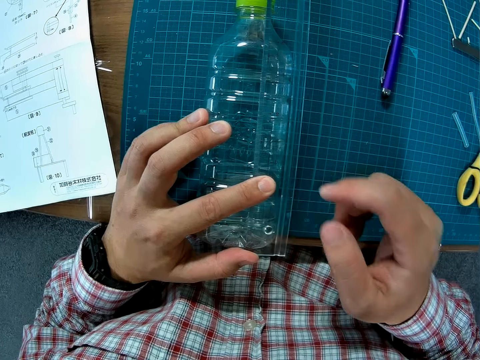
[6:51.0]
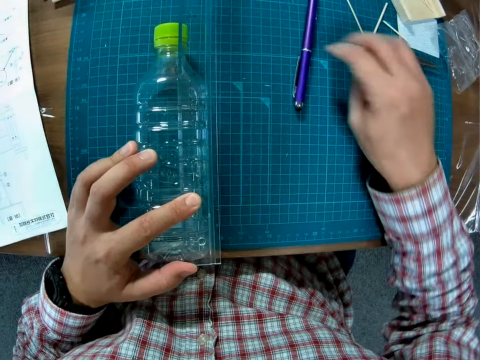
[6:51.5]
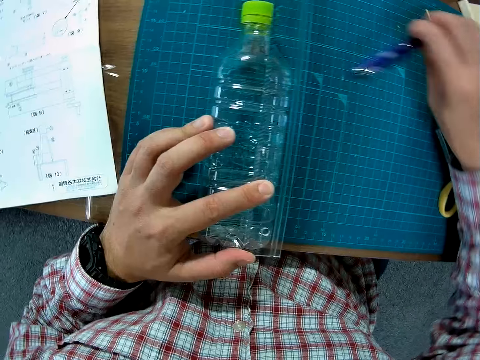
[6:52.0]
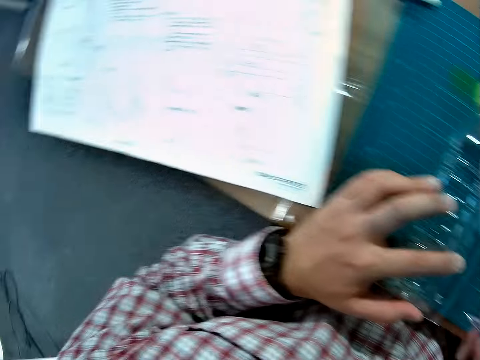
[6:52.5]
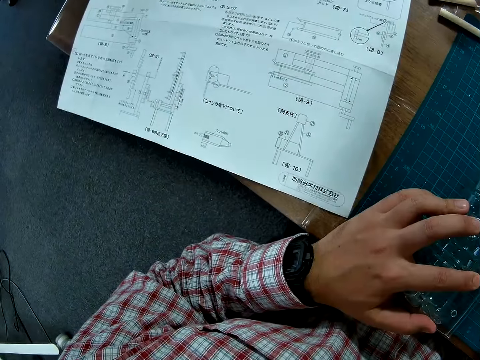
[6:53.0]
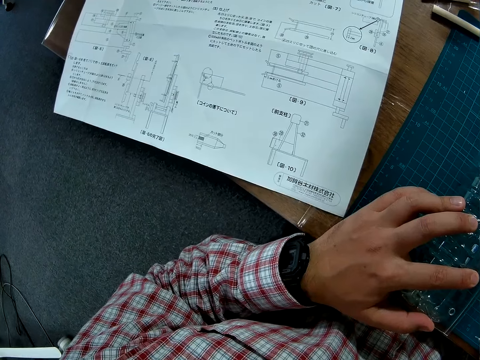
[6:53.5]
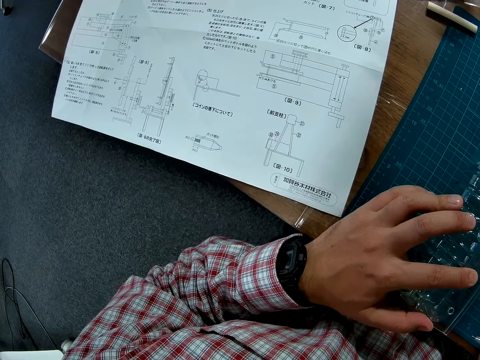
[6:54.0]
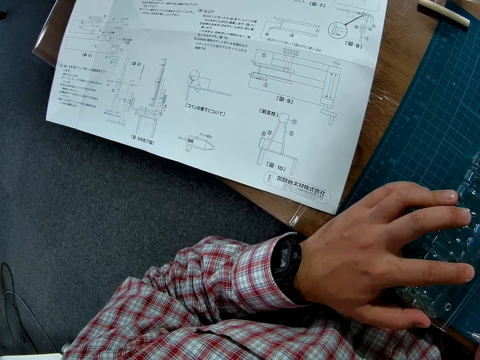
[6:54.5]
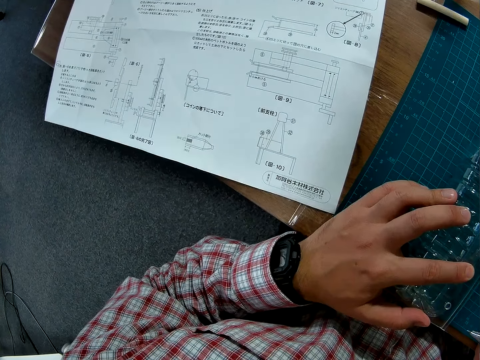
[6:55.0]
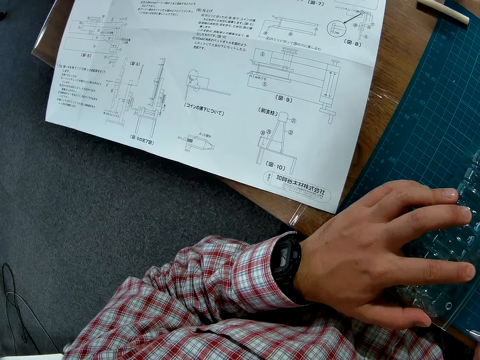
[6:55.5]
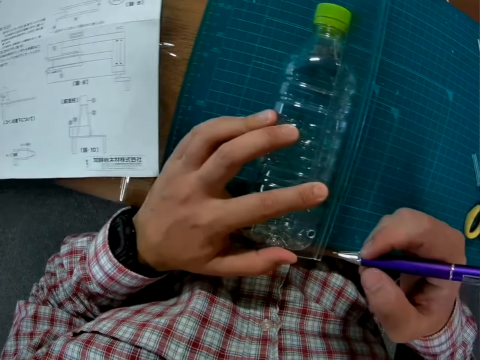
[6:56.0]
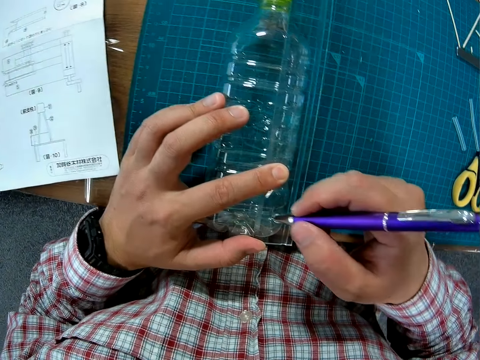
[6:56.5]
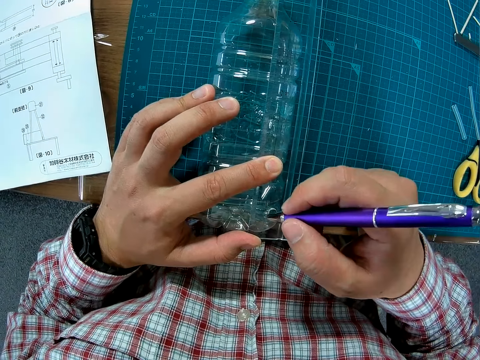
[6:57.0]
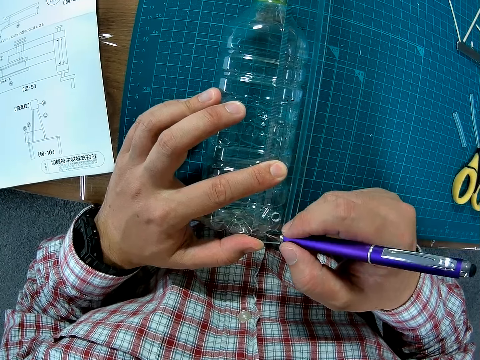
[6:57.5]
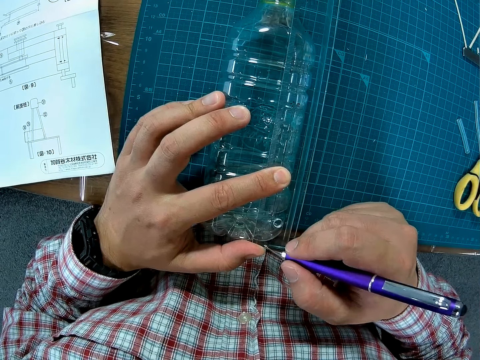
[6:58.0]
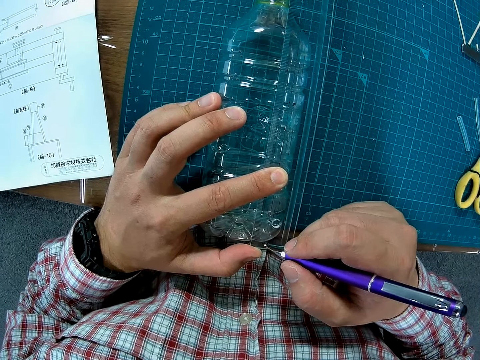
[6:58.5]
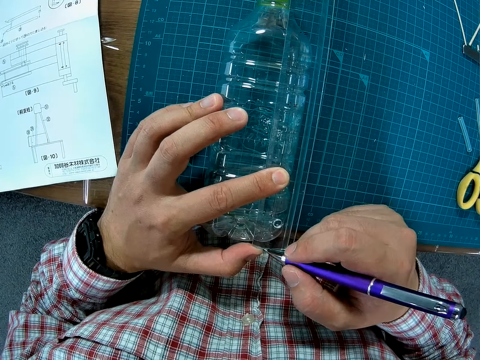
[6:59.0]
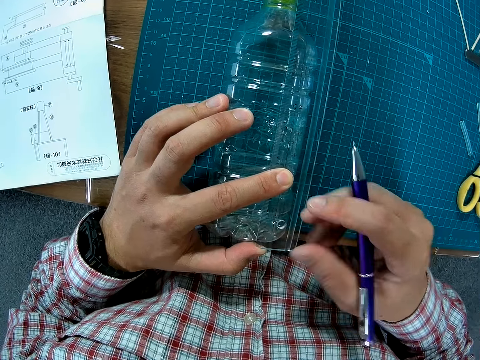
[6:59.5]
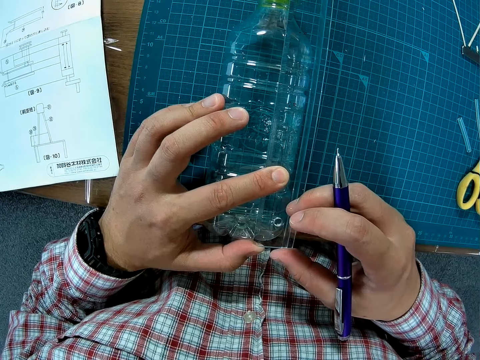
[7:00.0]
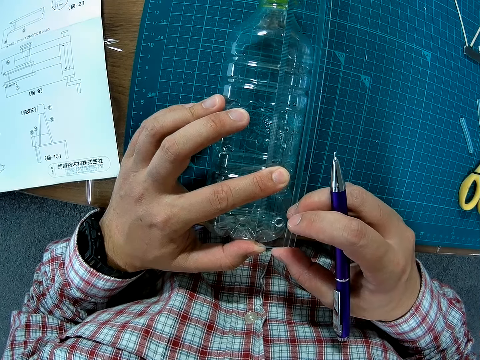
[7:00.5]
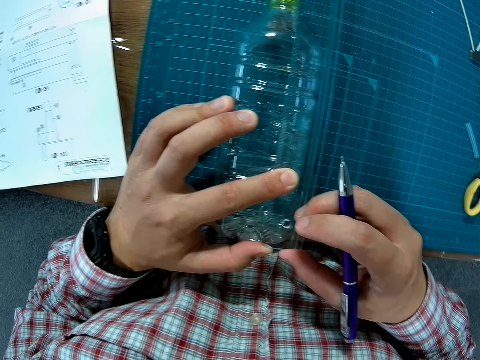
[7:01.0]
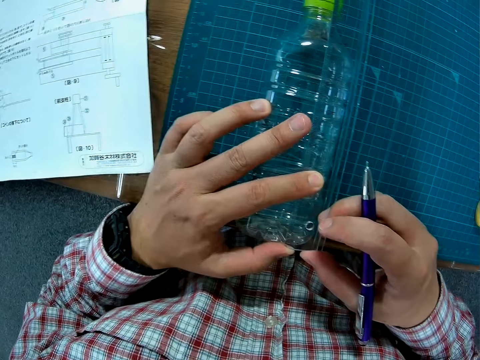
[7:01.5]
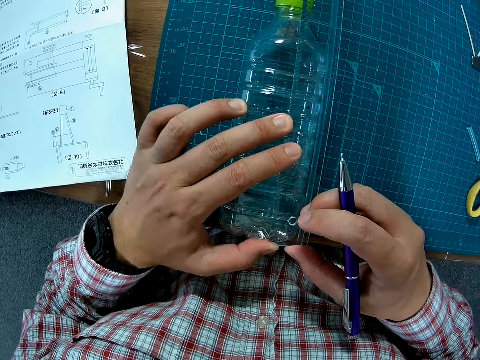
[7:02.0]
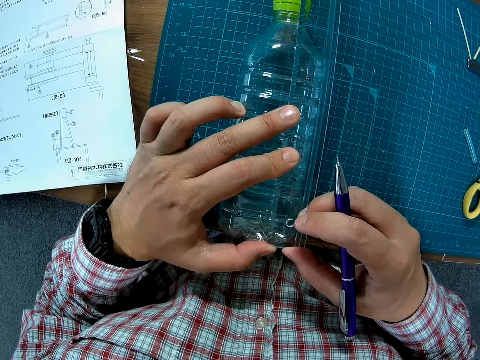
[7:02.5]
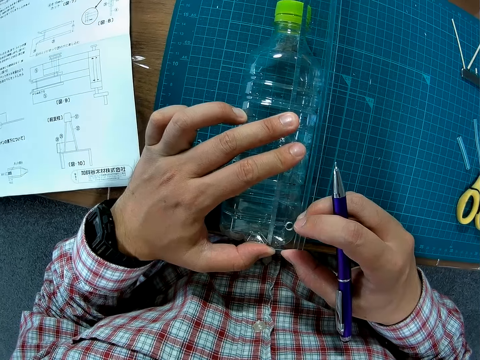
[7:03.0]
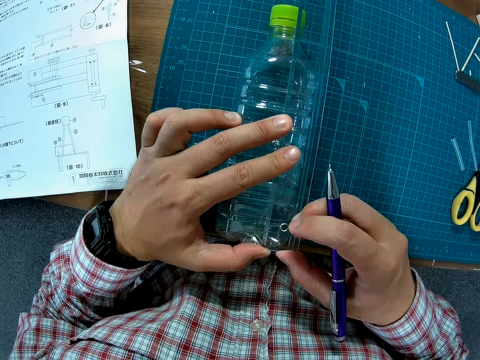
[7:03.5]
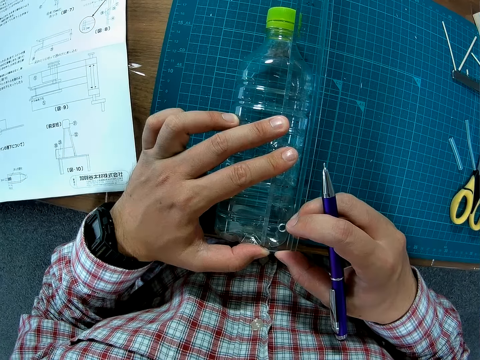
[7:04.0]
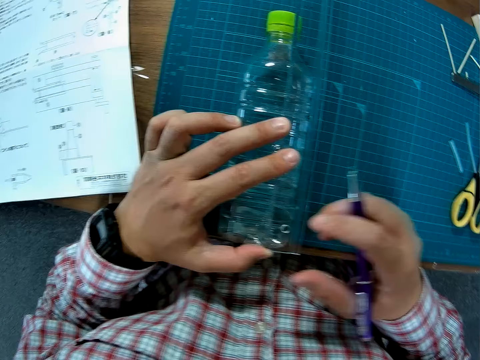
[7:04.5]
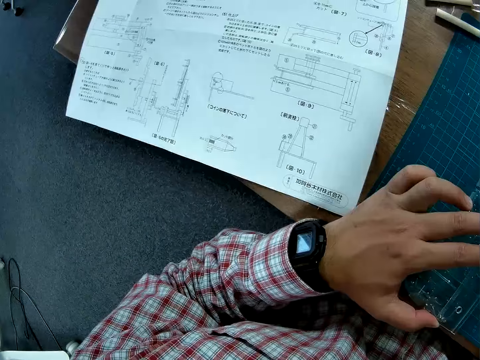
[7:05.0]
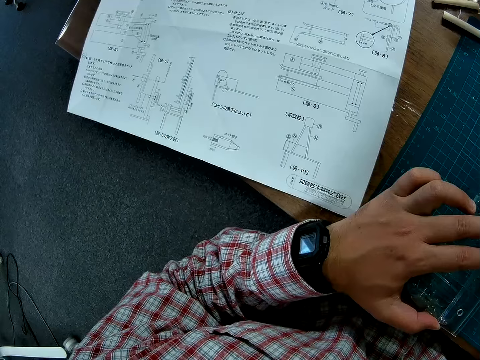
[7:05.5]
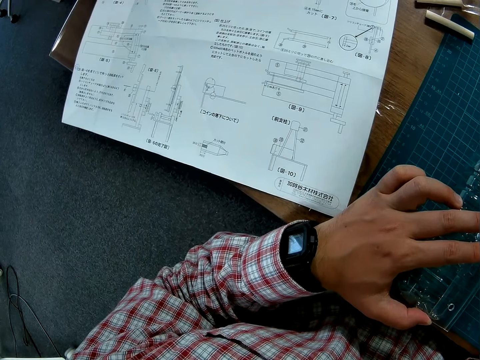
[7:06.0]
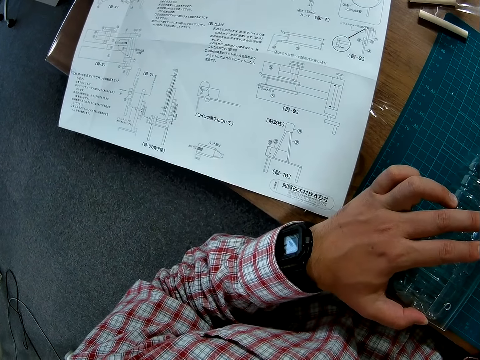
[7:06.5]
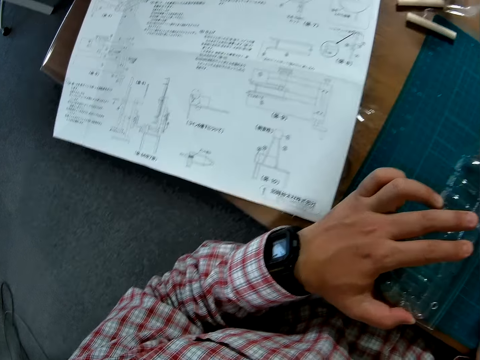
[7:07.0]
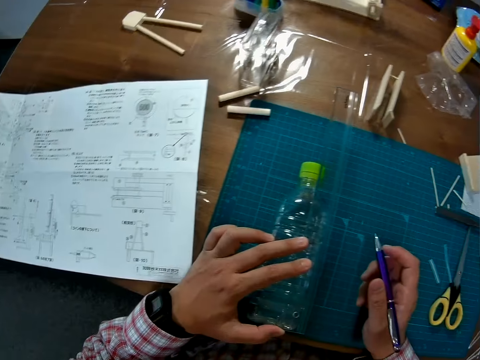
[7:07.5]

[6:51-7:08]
The camera wearer picks up the ruler. They pick up a pen. They mark on the bottle. They move their fingers. They change direction.

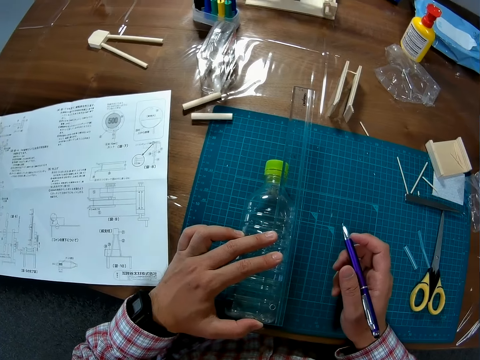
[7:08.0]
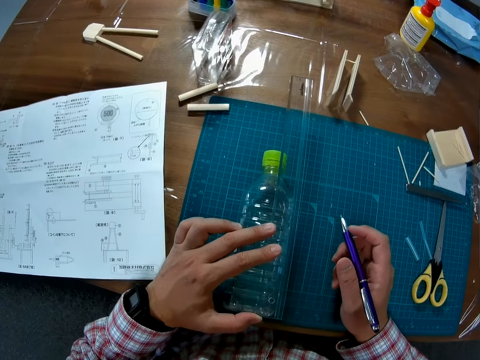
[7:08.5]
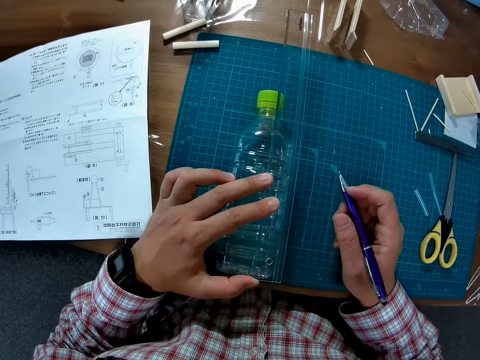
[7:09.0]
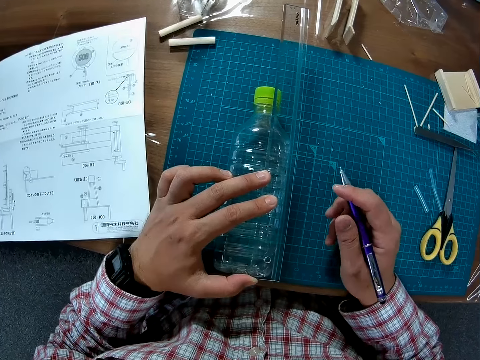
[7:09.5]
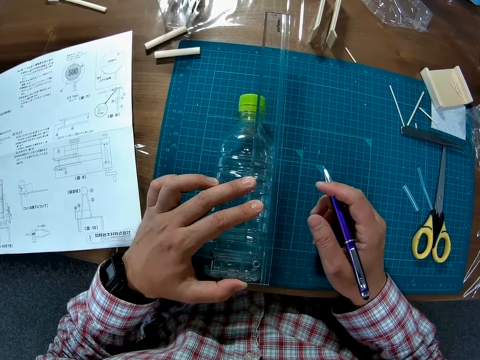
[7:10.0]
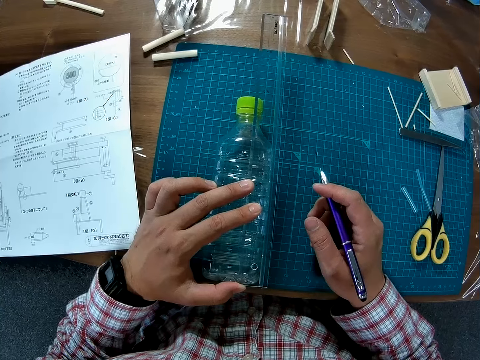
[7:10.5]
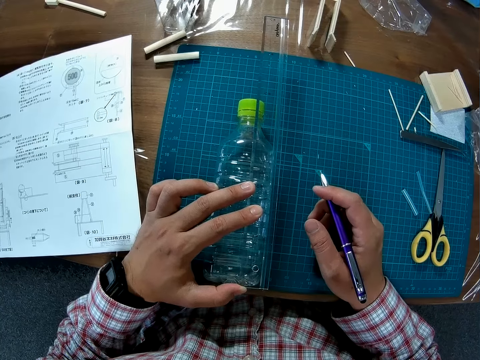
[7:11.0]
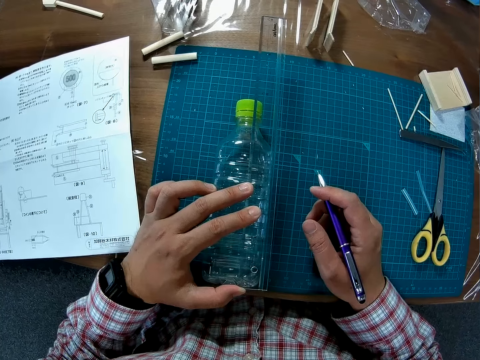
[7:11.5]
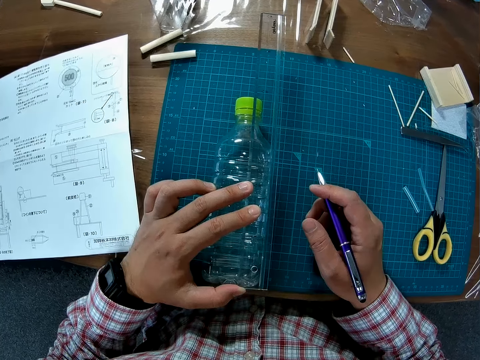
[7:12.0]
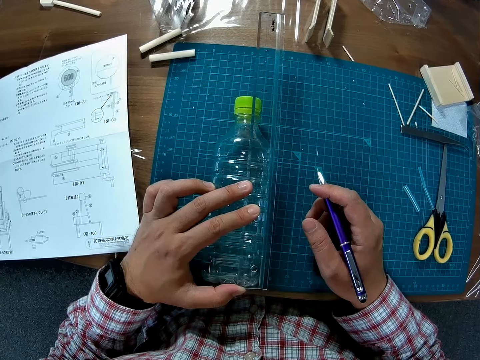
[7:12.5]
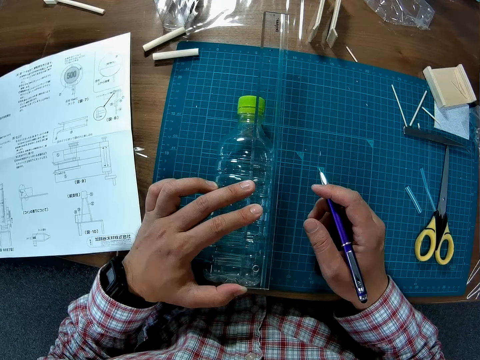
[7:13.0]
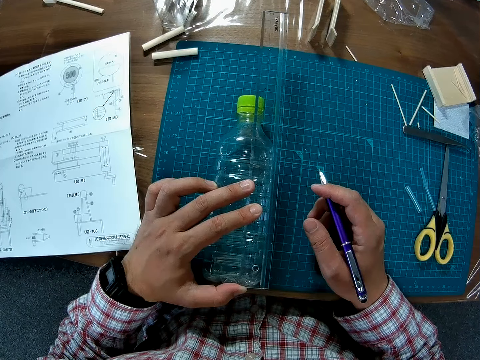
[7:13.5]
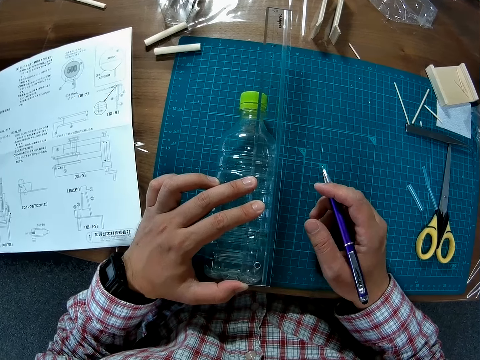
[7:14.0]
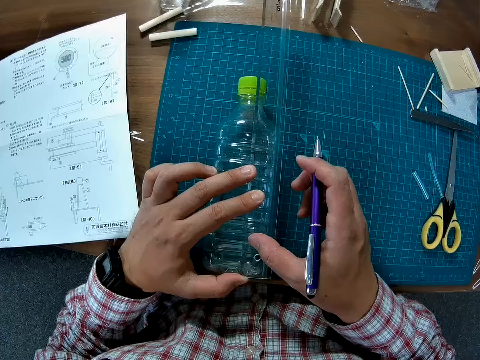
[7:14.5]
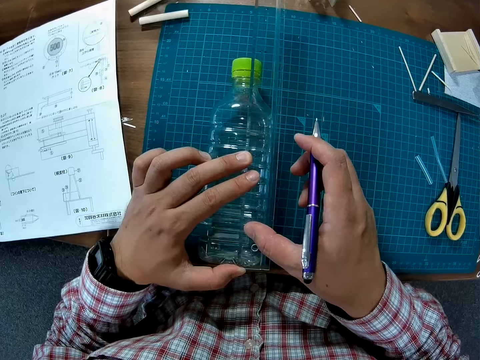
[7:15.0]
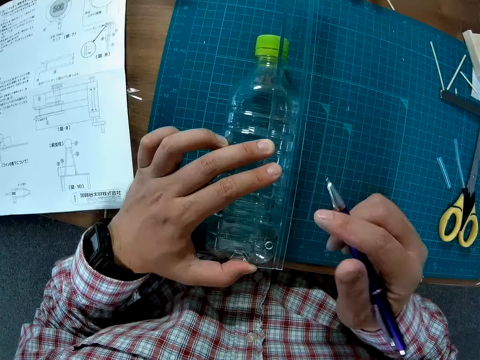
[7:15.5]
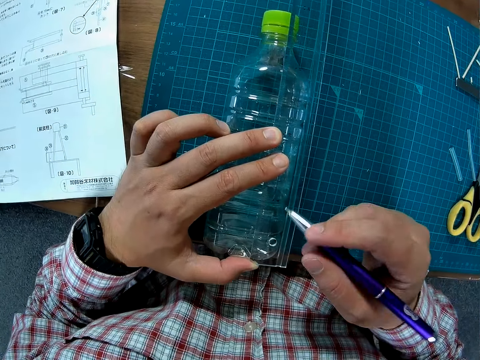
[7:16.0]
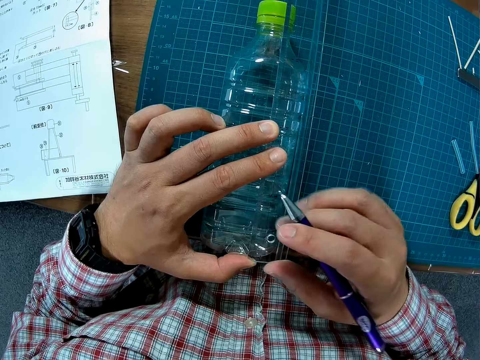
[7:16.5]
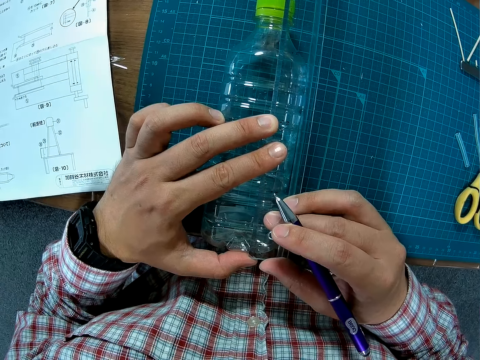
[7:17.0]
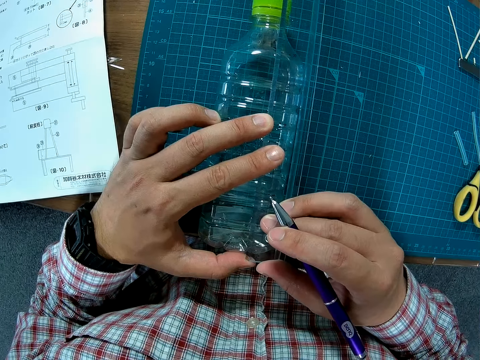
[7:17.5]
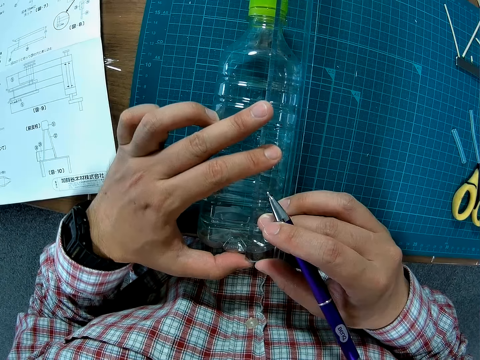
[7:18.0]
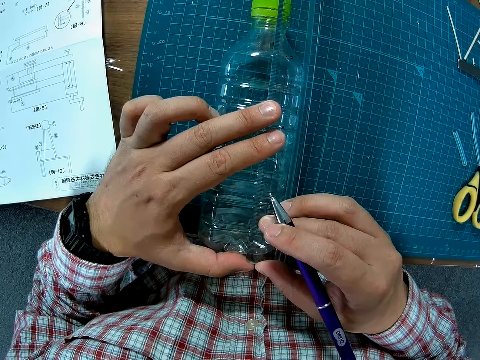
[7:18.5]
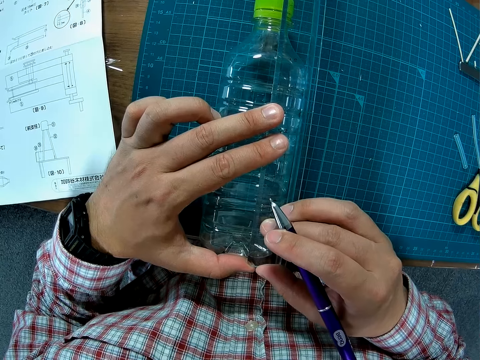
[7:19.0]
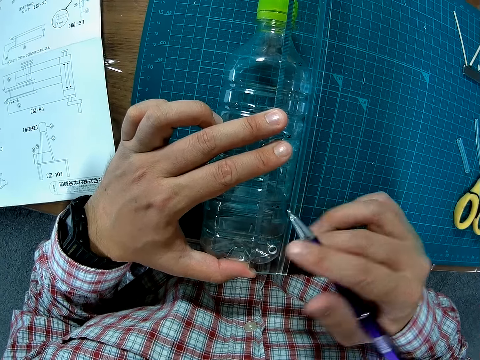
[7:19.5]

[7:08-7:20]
The camera wearer stares at the cutting mat. They hold the bottle.
